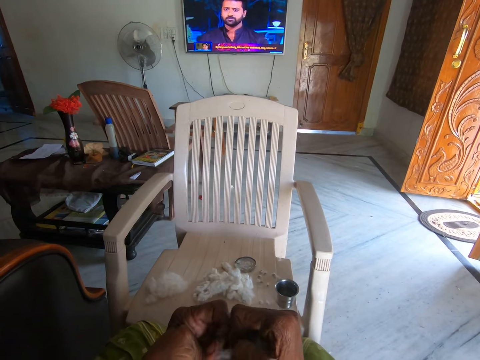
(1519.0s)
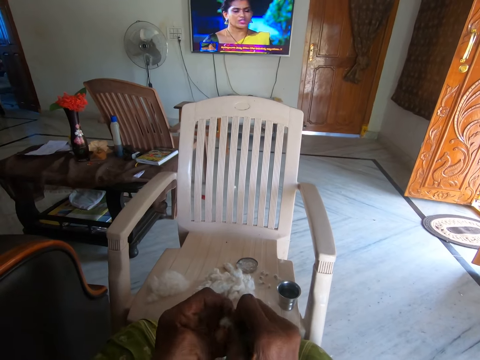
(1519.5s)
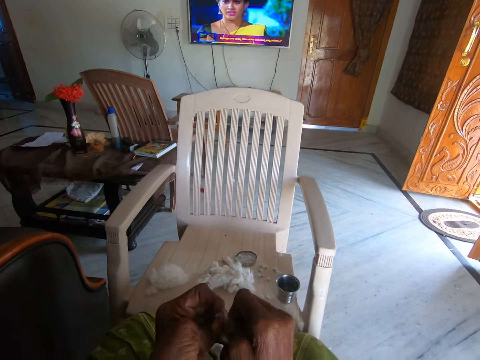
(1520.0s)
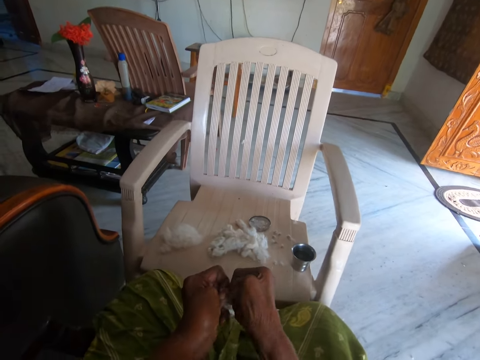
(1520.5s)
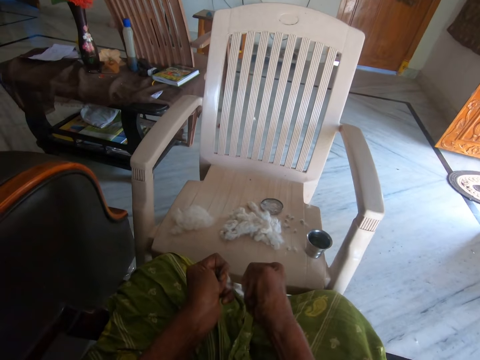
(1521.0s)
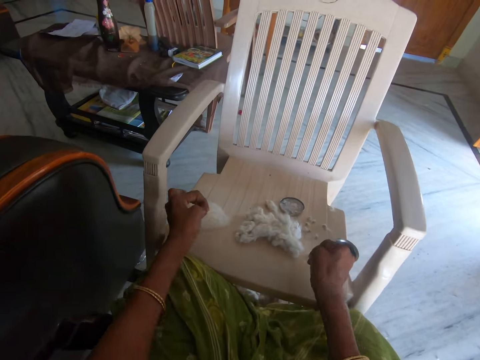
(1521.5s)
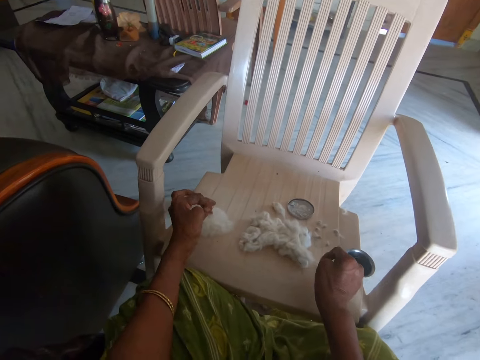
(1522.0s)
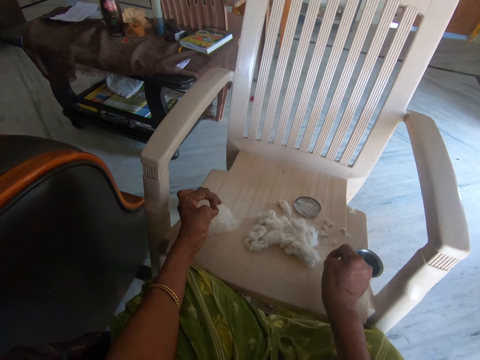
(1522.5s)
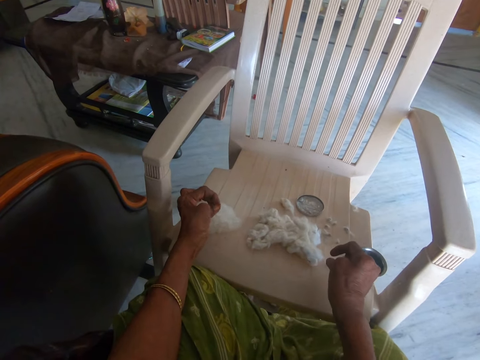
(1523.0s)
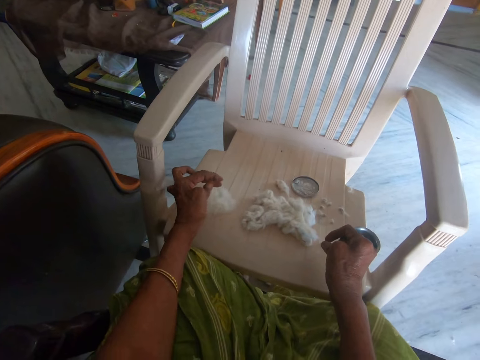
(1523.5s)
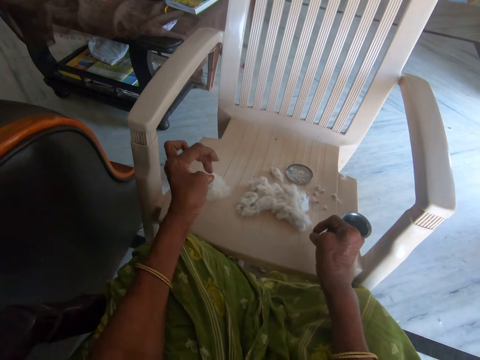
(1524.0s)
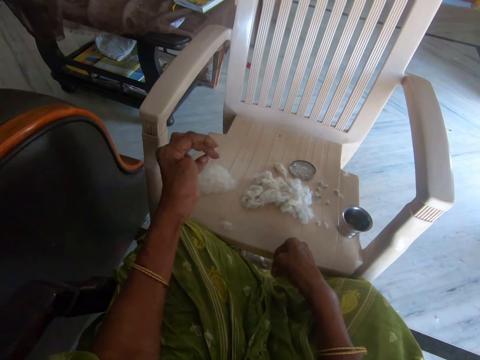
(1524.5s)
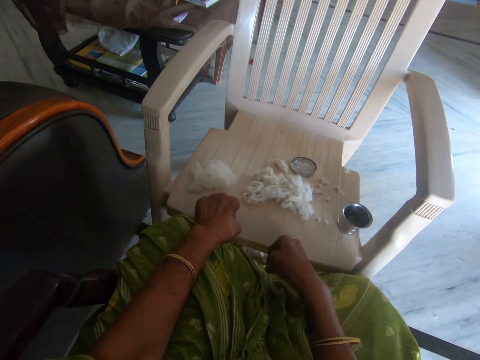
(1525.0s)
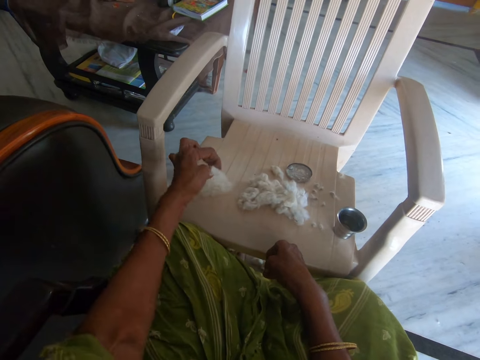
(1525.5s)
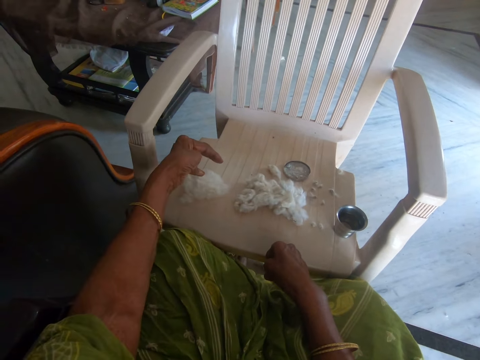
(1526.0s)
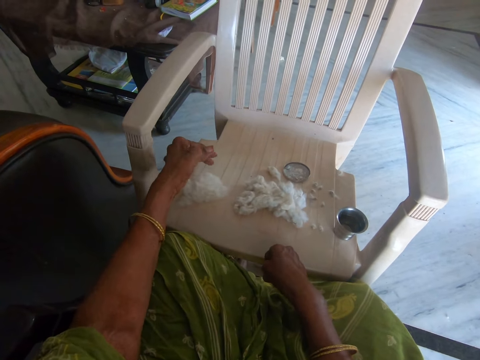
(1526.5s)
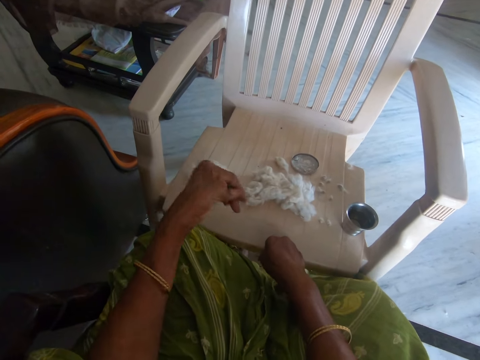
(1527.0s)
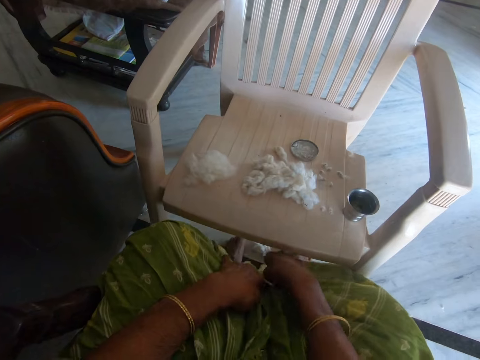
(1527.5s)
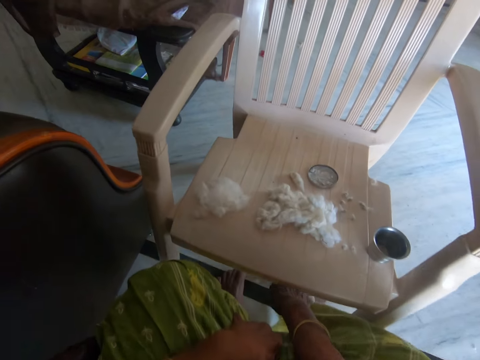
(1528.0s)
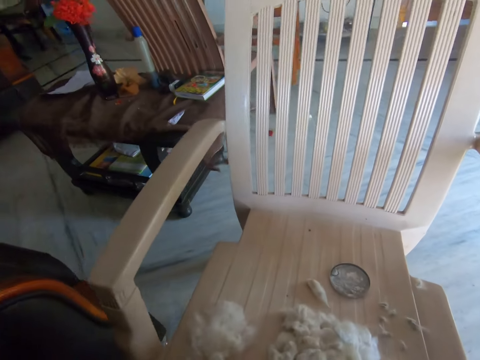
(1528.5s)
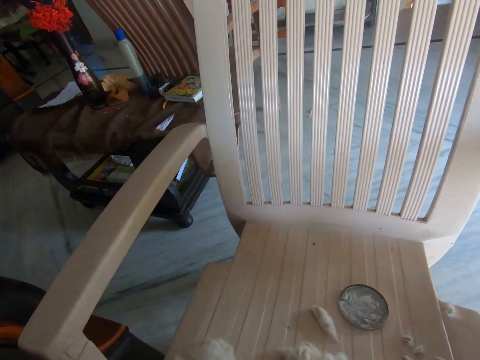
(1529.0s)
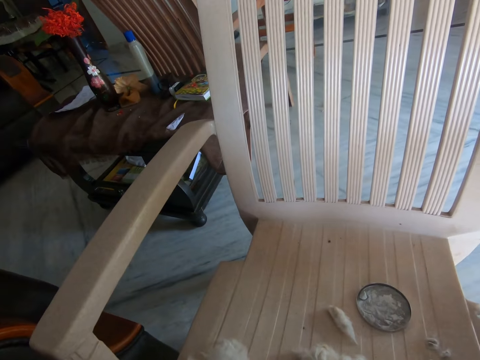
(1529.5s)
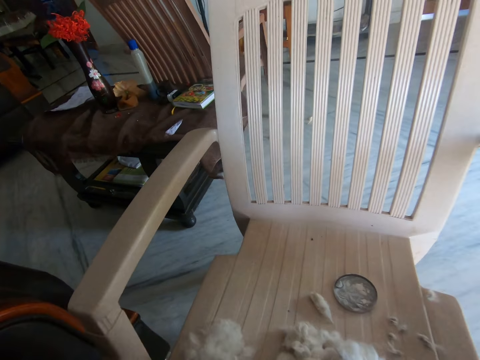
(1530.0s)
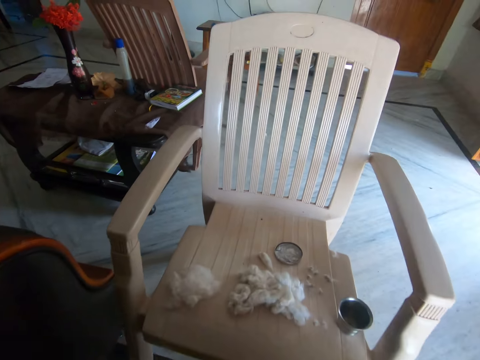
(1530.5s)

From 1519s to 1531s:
The camera wearer drops the separated cotton on the chair with her left hand. She drops another part of the cotton on the chair with her right hand. She moves the separated cotton on the chair with her left hand. She picks the other cotton from the floor with her right hand.

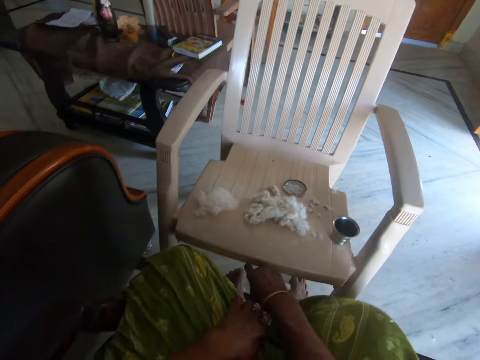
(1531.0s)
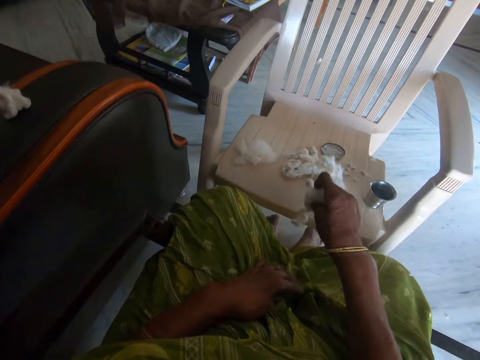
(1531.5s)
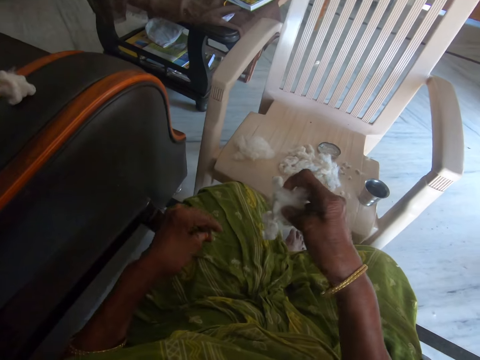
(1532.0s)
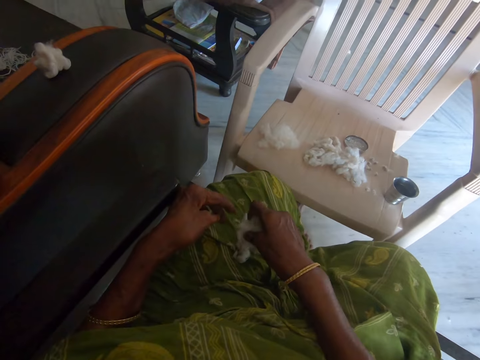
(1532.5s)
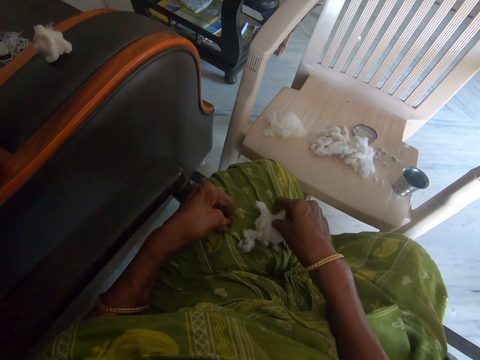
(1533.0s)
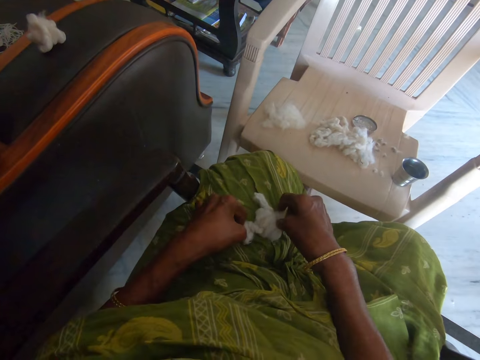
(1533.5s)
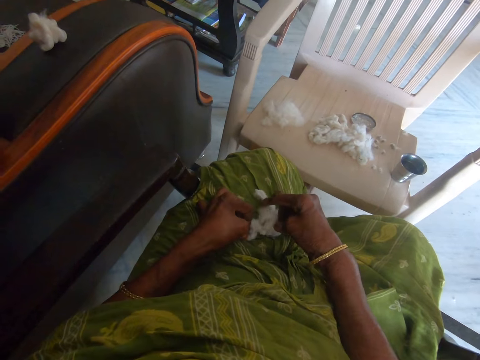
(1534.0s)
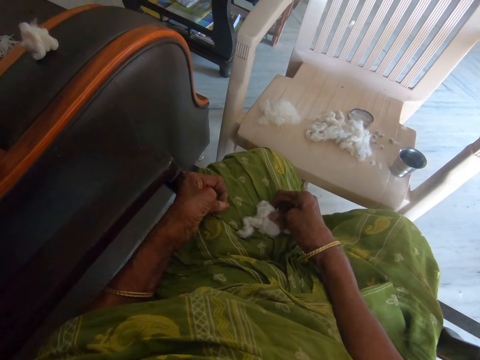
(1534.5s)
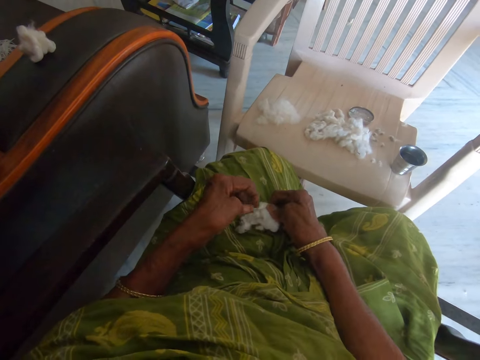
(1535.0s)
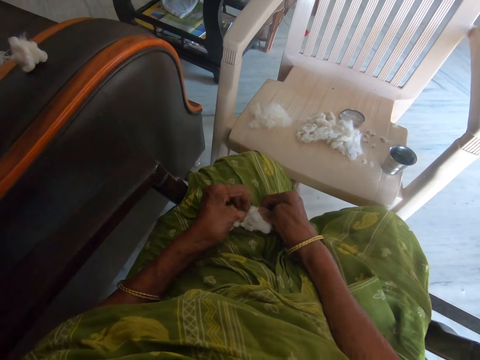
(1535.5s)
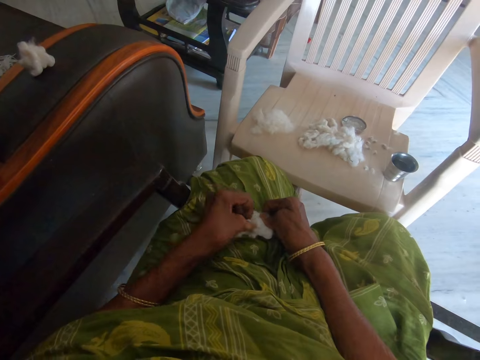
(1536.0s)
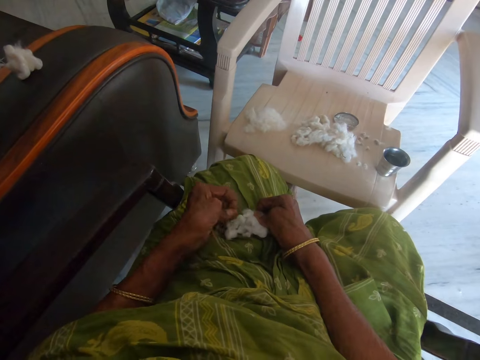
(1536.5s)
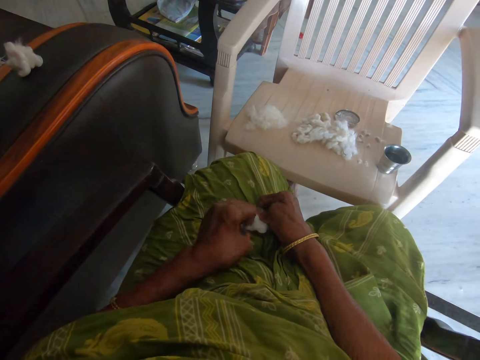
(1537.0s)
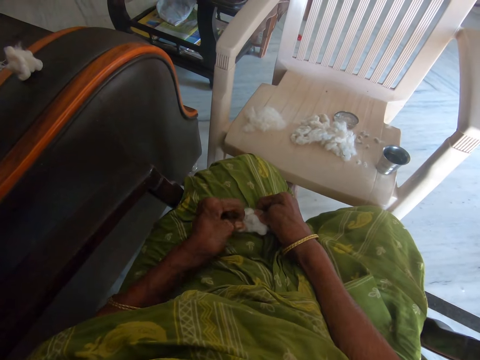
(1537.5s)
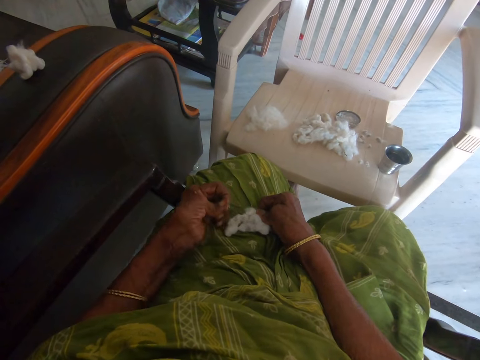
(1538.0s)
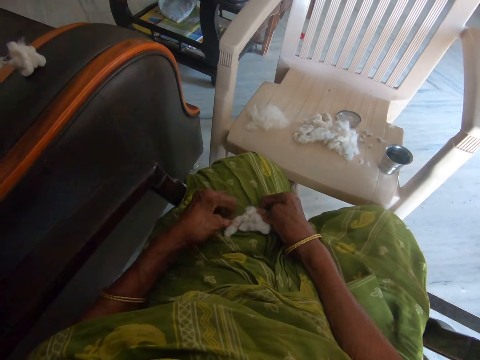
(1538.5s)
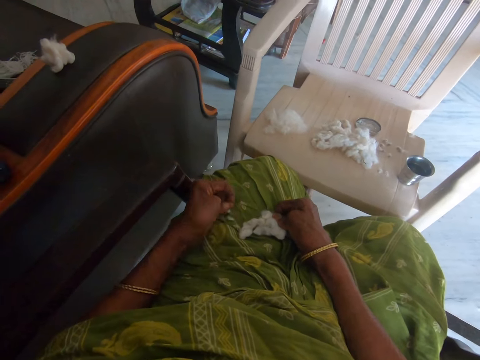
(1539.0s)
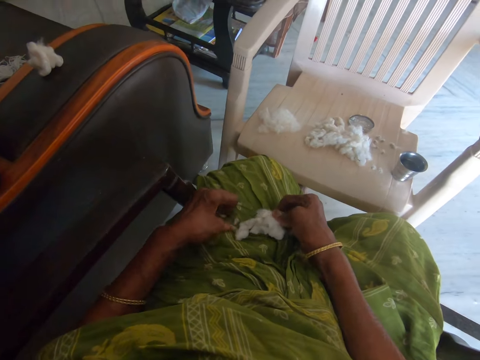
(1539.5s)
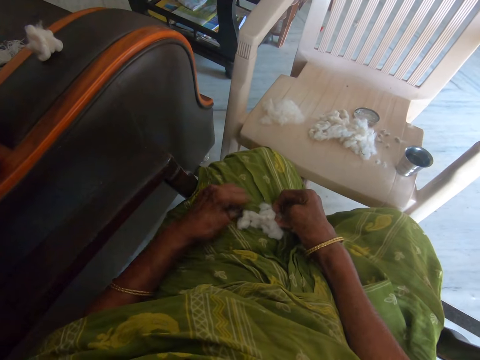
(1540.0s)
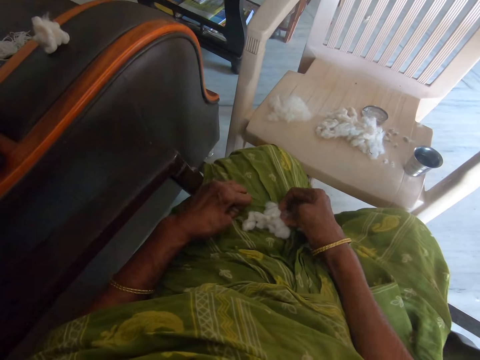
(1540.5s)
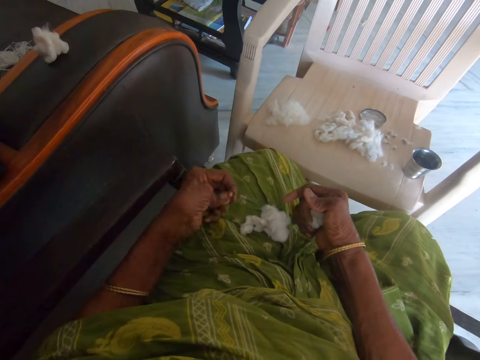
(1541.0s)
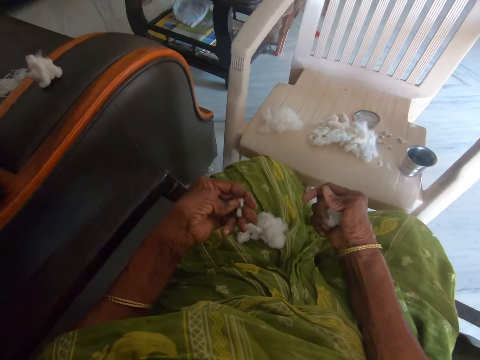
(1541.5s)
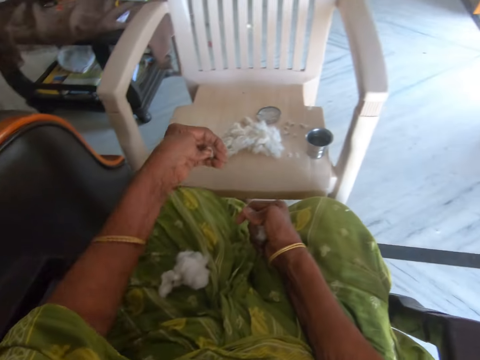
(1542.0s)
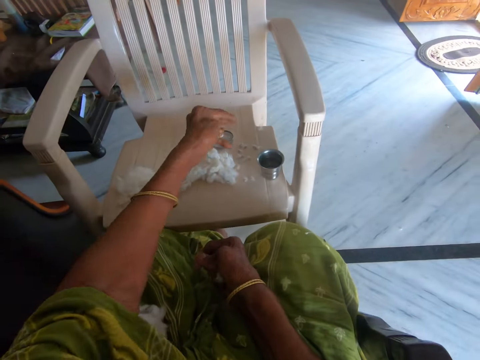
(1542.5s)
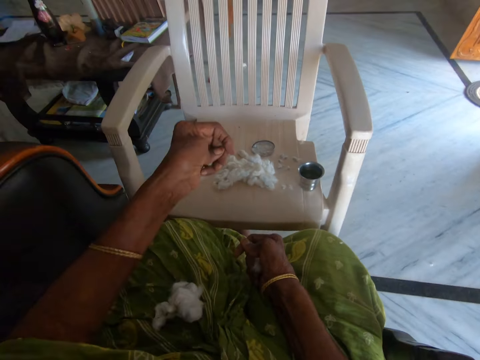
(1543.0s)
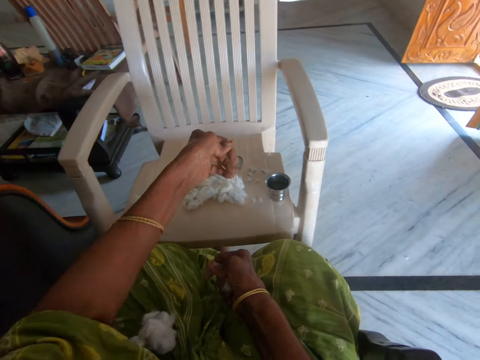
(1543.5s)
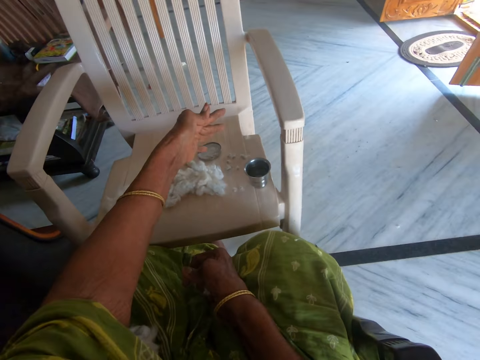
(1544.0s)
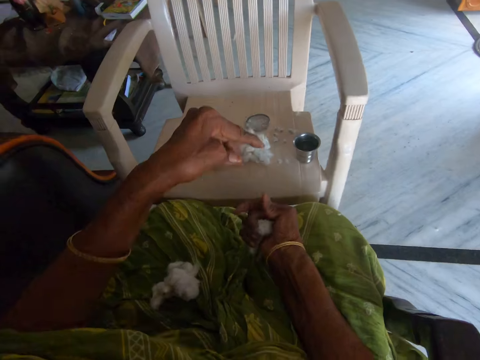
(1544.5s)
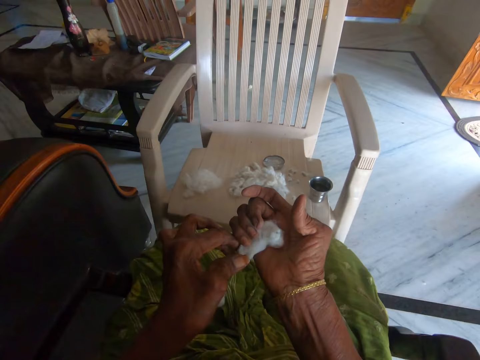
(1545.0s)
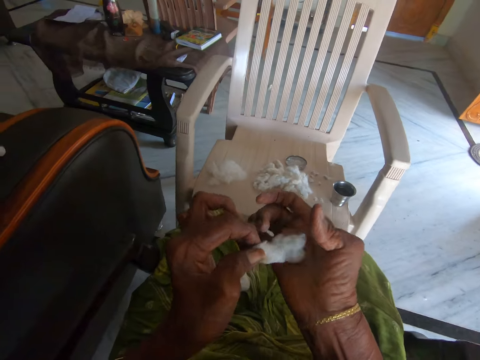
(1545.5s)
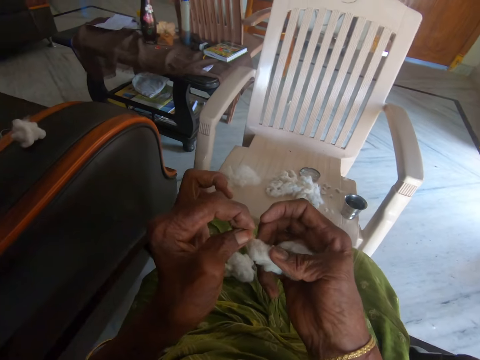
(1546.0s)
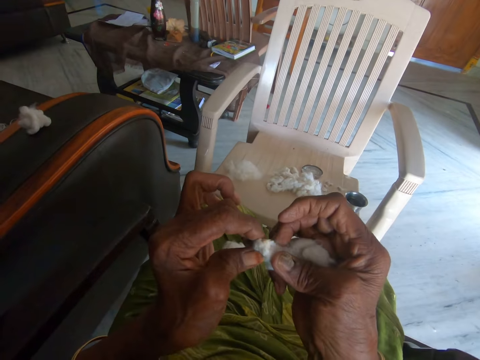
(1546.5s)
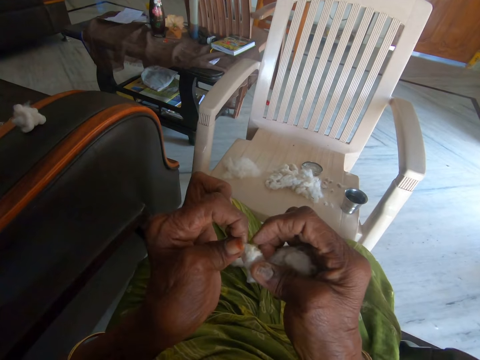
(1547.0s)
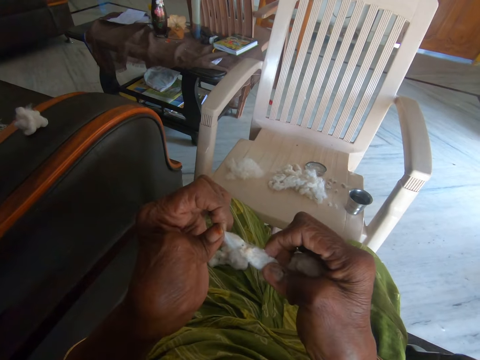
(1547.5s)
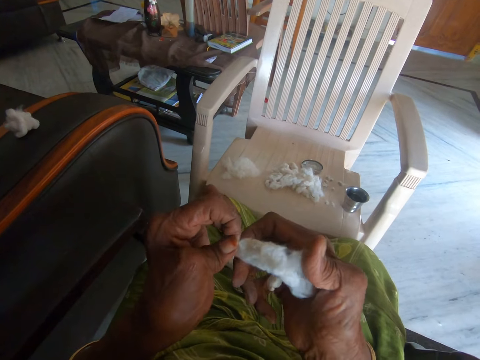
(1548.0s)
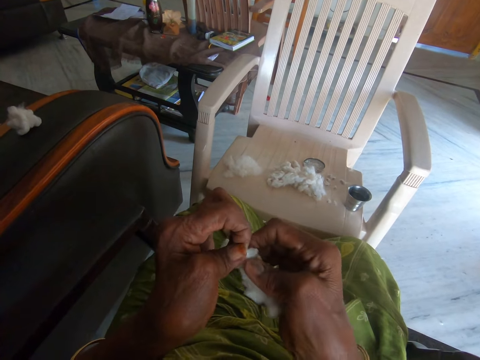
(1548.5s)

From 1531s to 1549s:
The camera wearer drops the other cotton on her lap. She separates the other cotton with her hands repeatedly. She picks a piece of cotton. She drops some parts of the other cotton on the chair with her left hand. She spreads a piece of cotton fiber. She separates the cotton with her hands.
